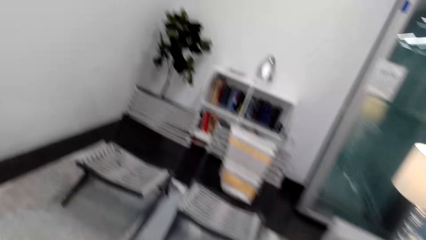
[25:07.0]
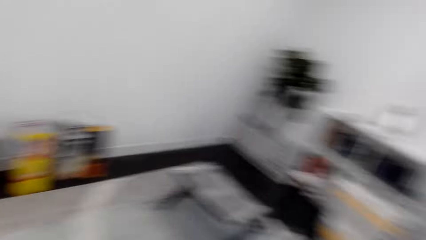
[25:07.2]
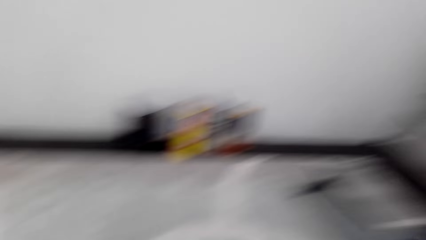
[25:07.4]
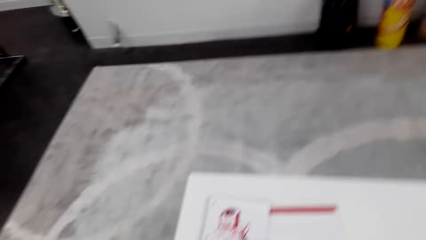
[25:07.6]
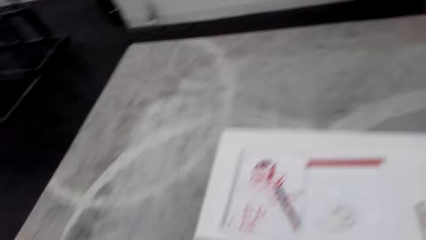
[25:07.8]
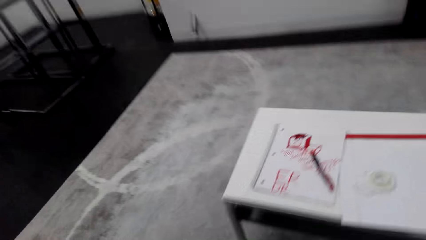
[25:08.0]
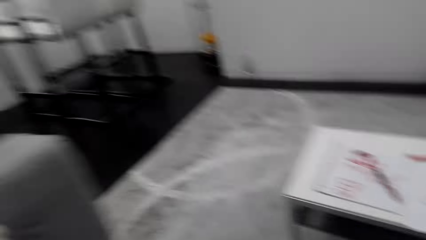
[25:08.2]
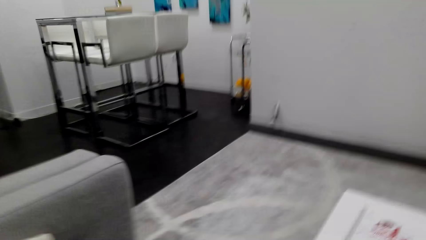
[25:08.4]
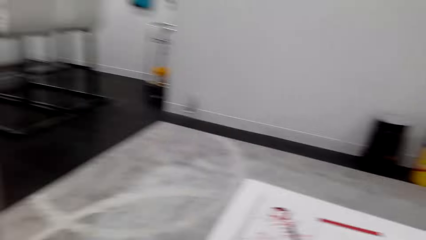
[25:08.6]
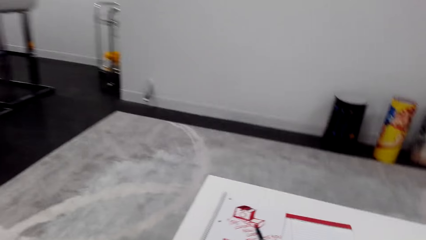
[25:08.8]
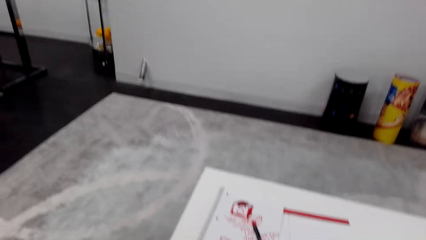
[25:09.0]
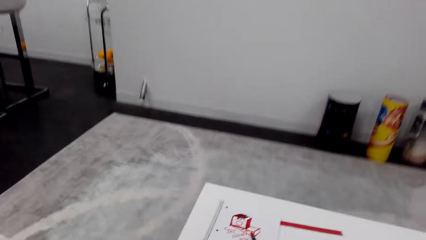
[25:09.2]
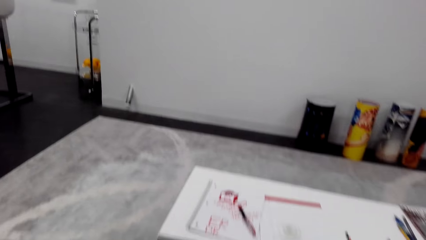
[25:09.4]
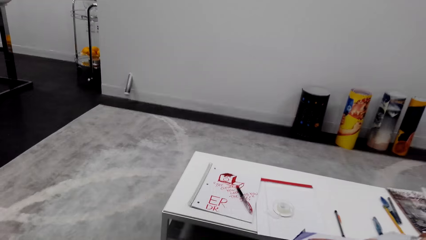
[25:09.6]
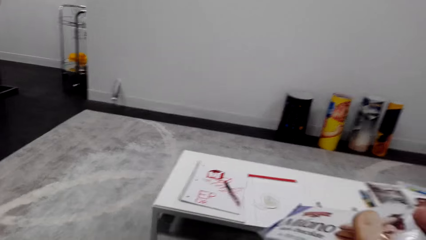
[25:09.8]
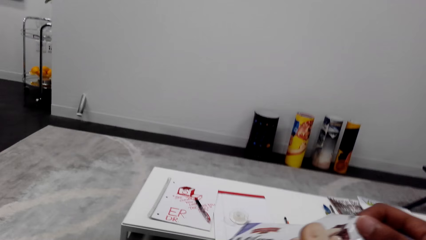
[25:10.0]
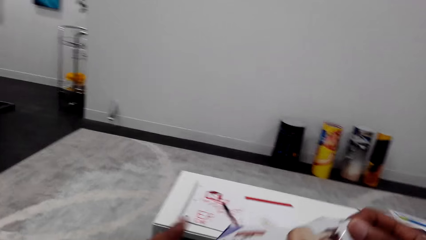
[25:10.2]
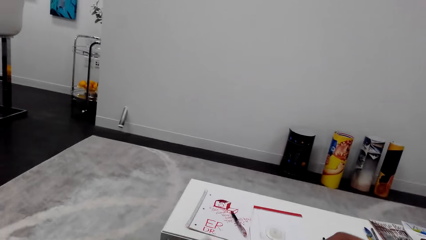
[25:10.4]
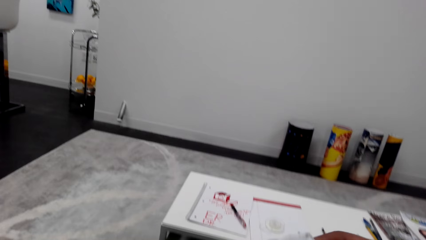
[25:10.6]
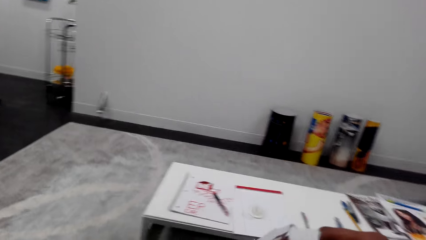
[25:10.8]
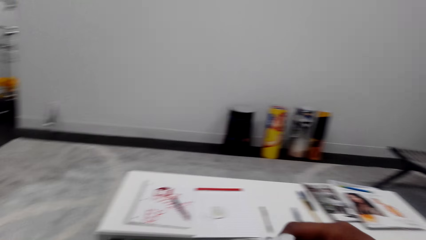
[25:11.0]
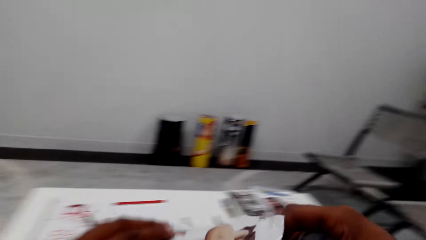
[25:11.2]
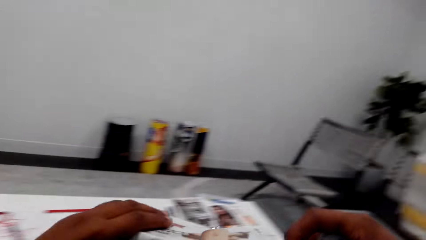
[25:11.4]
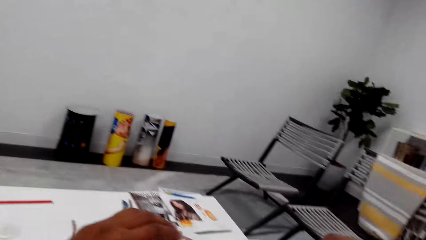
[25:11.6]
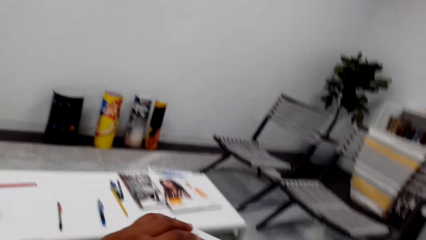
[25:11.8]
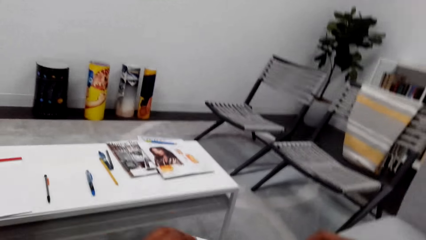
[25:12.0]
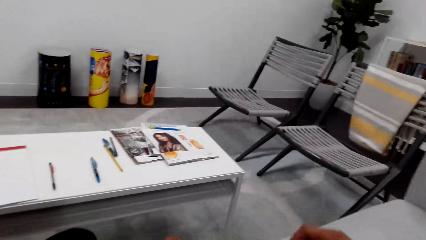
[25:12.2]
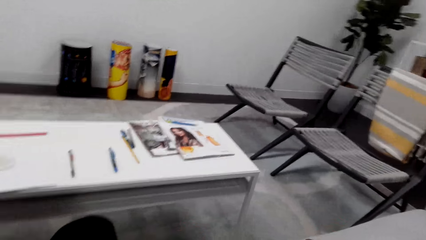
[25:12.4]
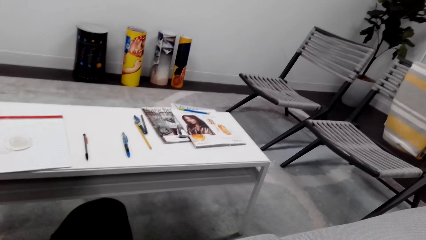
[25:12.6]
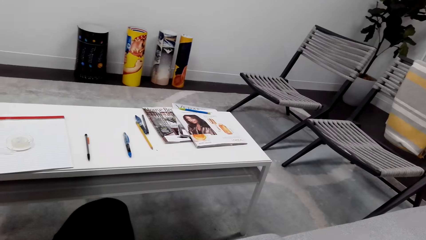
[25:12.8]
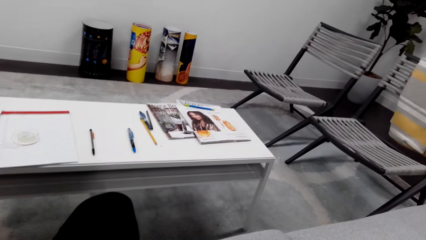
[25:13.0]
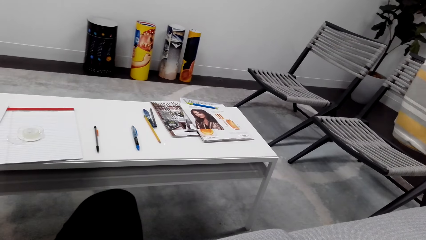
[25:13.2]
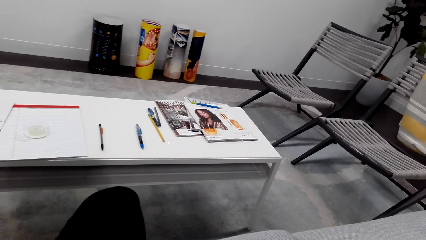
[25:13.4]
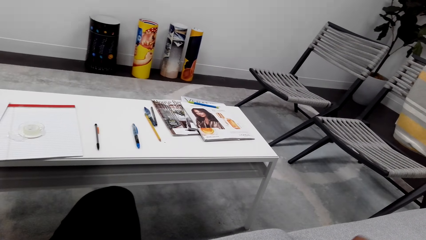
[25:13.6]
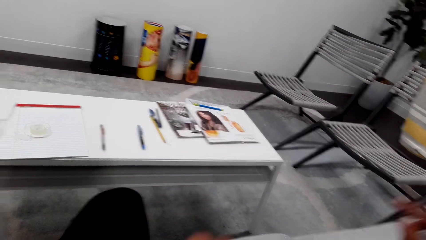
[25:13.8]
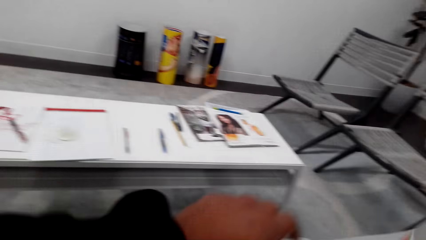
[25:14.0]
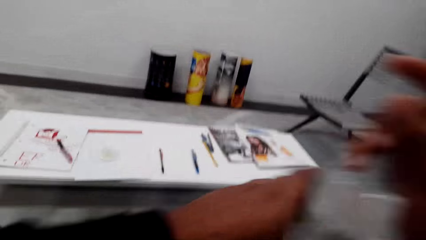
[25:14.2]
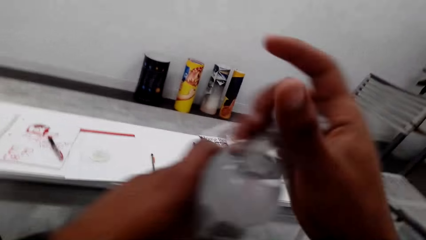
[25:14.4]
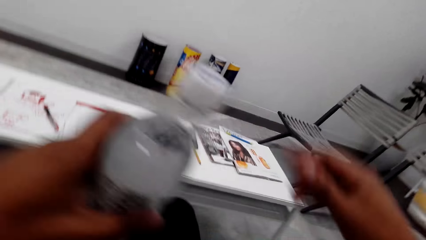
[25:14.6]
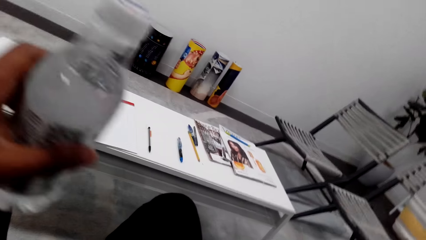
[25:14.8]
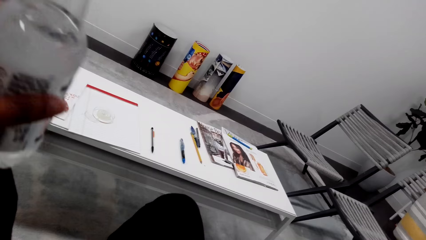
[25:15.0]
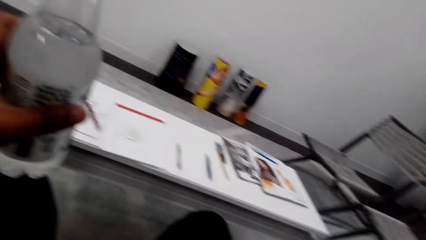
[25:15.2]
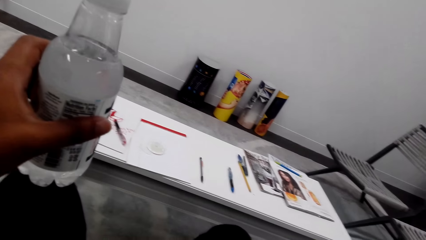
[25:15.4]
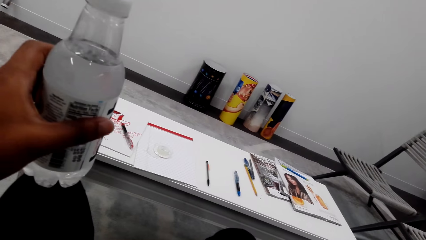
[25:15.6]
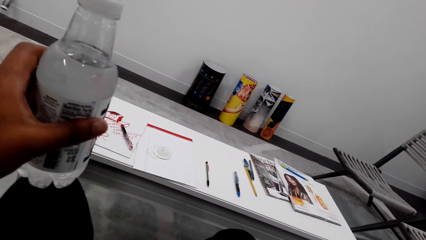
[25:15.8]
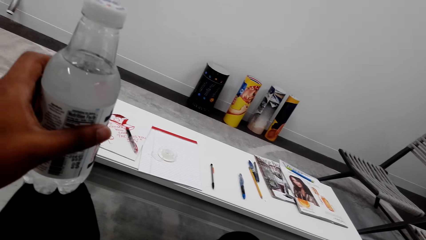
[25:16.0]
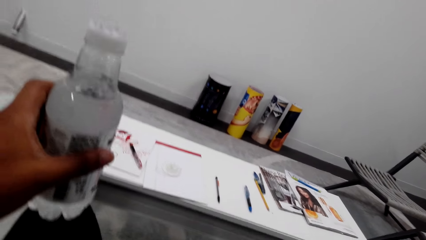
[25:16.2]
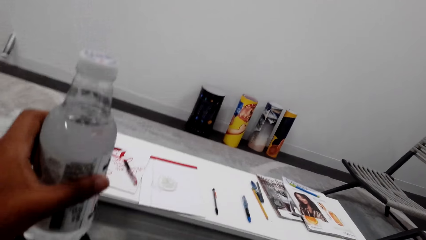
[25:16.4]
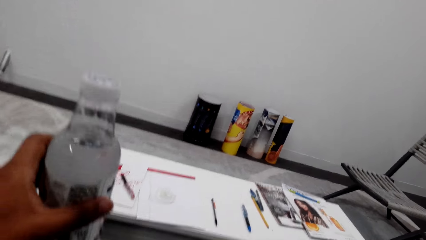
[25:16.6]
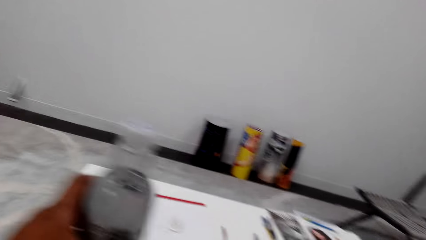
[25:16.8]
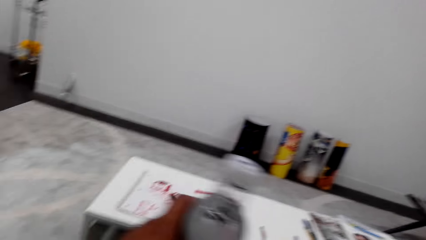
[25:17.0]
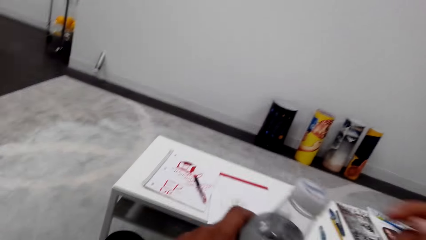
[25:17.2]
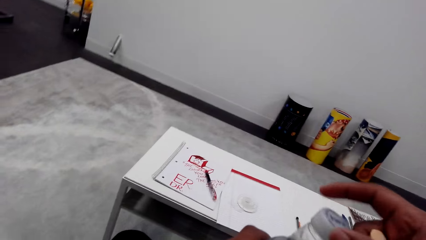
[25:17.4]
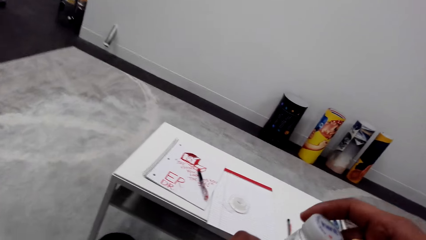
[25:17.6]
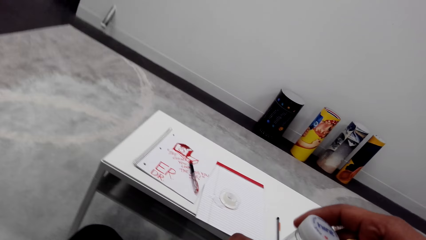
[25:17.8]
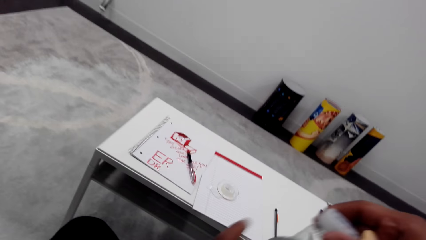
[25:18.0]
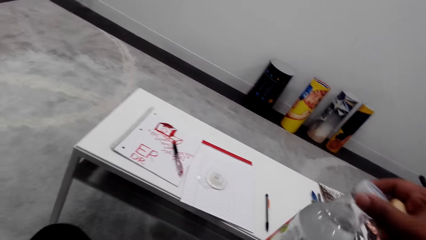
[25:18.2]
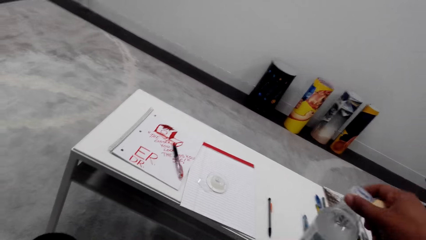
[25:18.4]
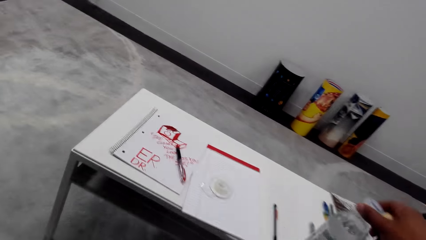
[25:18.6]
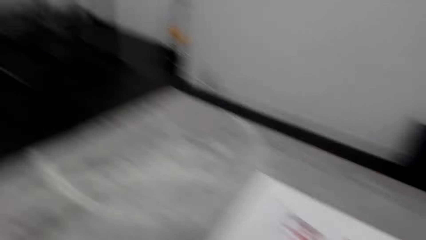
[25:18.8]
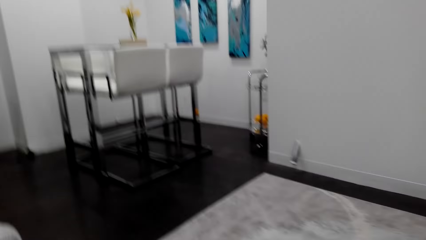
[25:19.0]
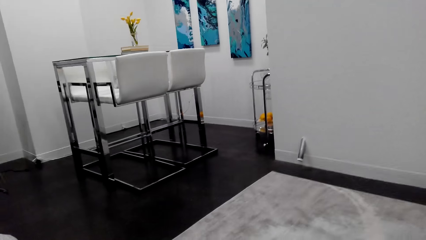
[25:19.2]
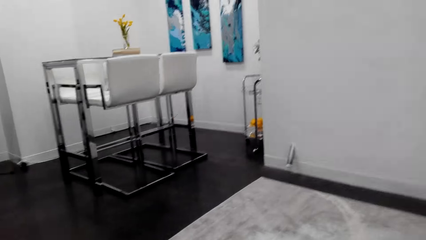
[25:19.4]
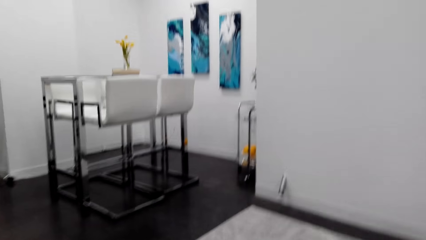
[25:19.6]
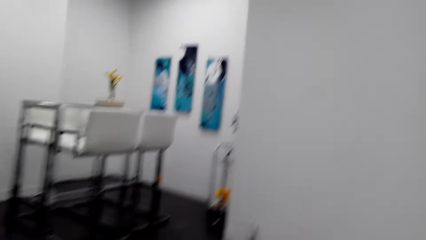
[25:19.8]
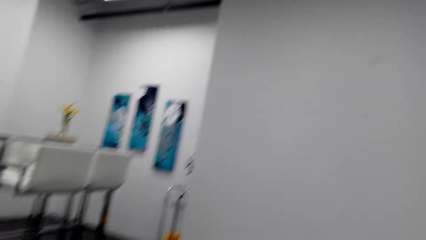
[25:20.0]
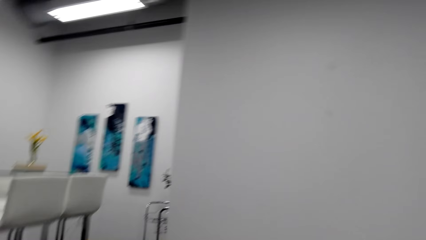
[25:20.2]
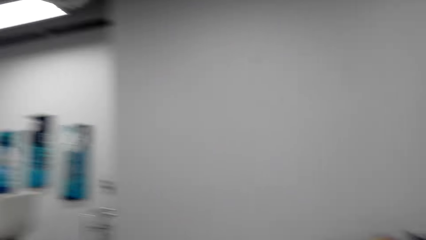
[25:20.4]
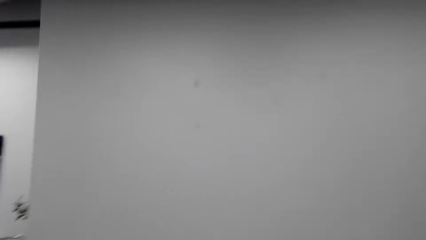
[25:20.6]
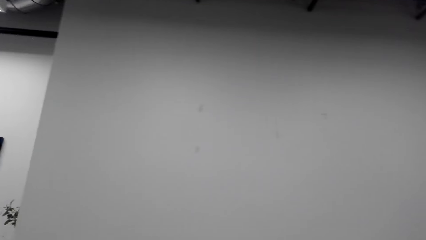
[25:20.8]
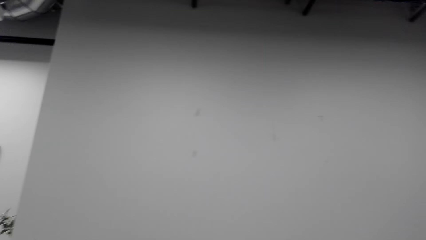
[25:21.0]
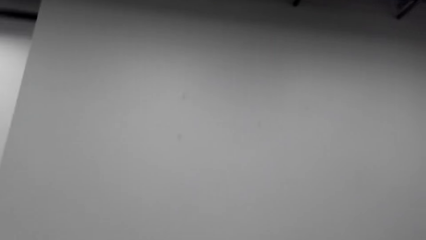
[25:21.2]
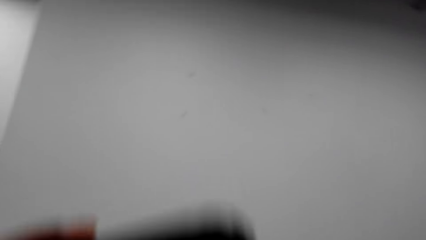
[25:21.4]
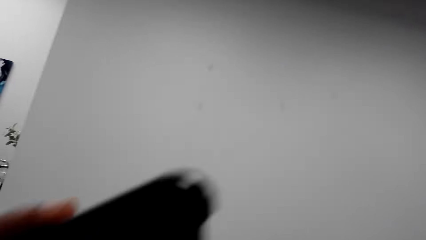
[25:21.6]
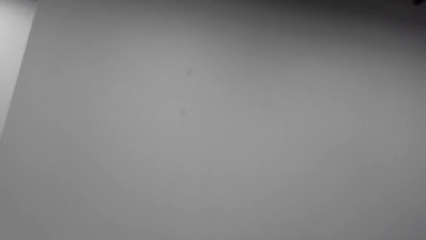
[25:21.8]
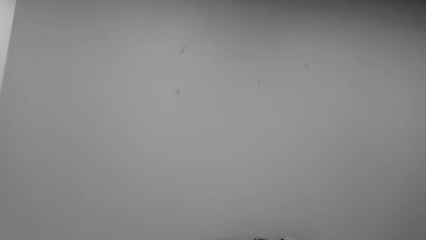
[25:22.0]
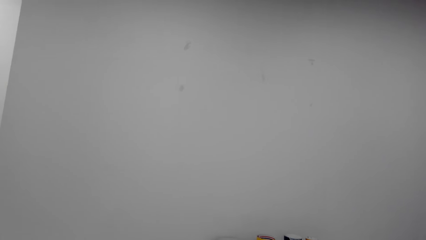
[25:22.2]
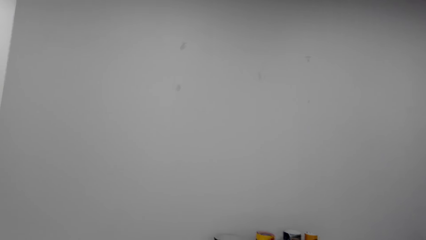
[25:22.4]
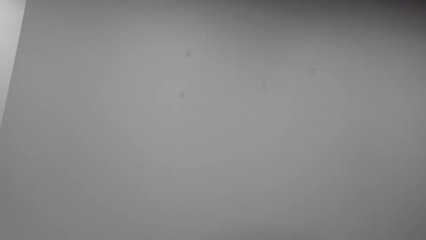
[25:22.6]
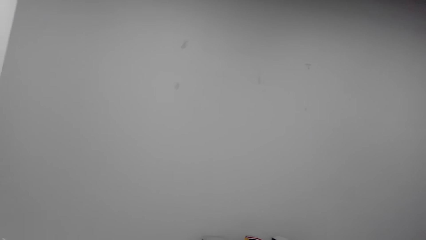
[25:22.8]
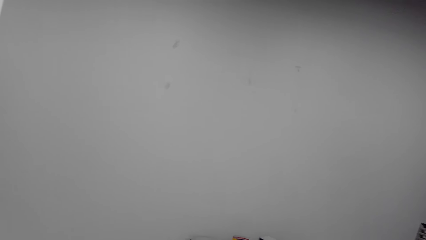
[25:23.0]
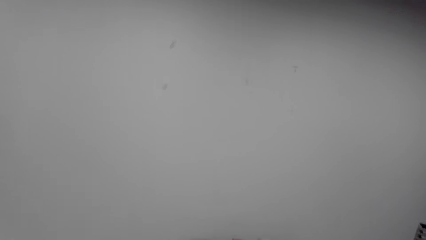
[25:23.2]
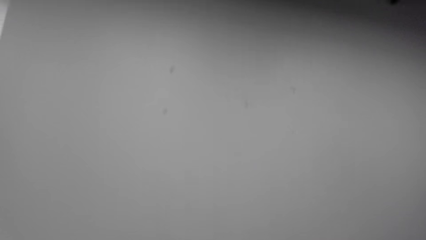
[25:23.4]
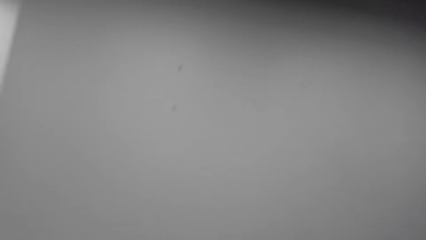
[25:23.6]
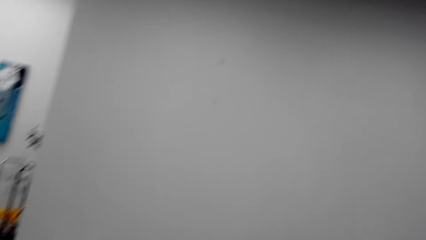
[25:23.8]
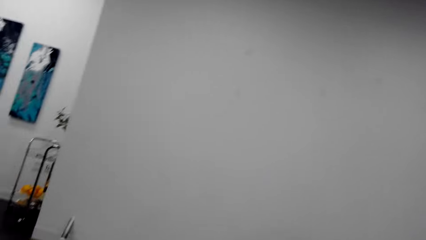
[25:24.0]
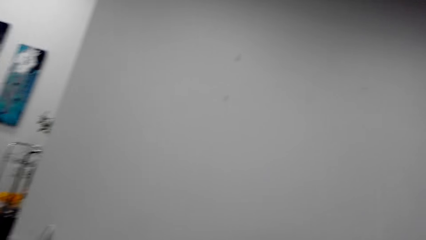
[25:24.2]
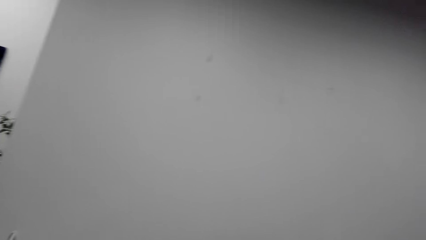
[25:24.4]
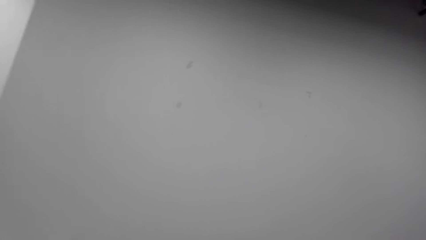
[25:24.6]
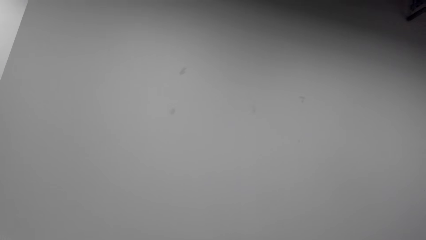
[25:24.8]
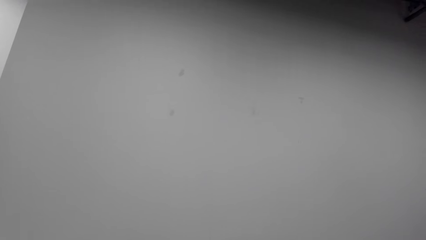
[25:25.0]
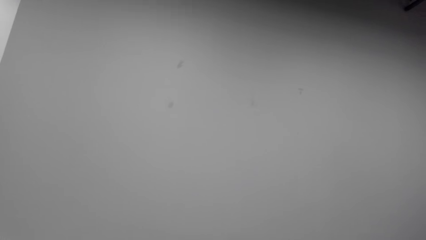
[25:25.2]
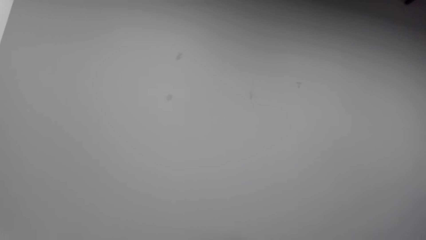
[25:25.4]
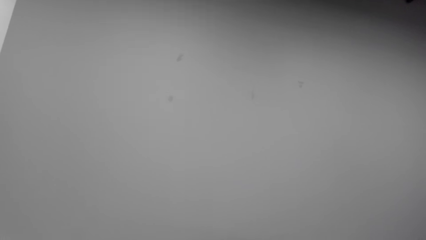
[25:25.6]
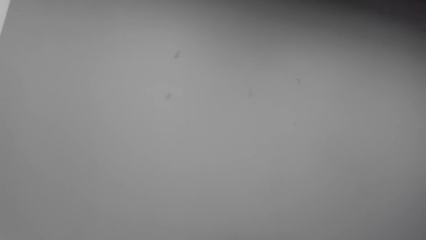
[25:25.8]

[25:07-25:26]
The camera wearer sits on the chair on the floor. He looks around. He lifts a bottle. He moves the bottle. He looks at the bottle. He lifts the bottle. He holds the bottle with his hands. He moves the bottle. He holds the bottle with his left hand. He looks at the bottle. He moves the bottle. He lifts the right hand. He transfers the bottle to the right hand. He holds the bottle with his hands. He moves the bottle. He looks around. He sits on the chair on the floor. He lifts a phone. He looks around.
